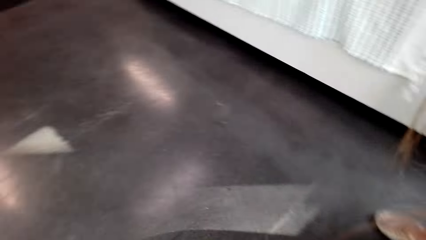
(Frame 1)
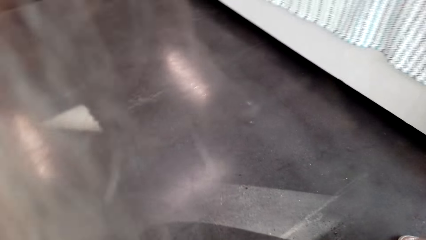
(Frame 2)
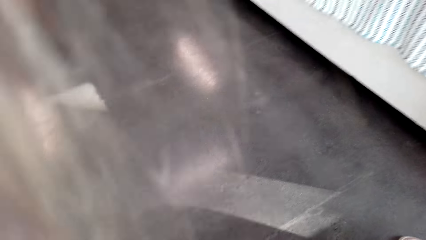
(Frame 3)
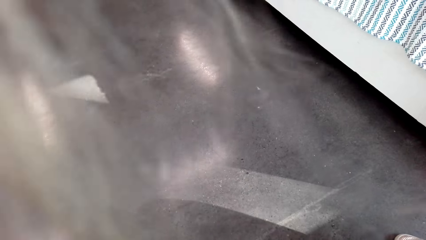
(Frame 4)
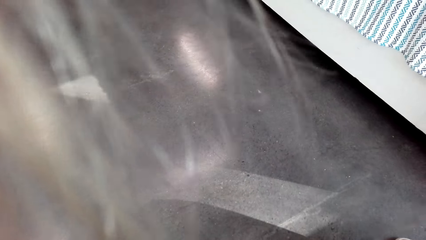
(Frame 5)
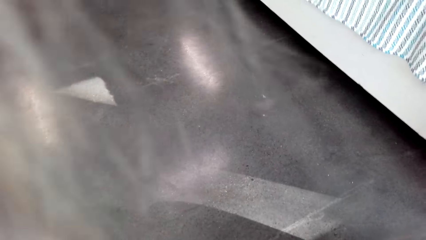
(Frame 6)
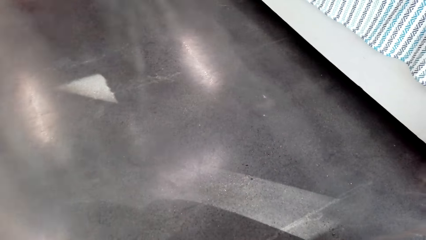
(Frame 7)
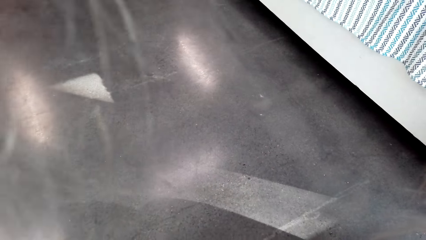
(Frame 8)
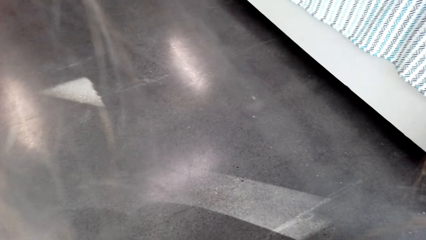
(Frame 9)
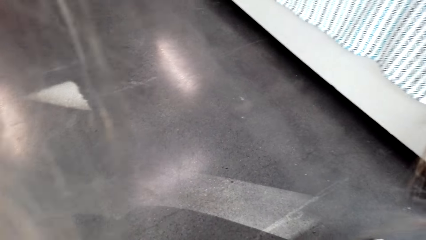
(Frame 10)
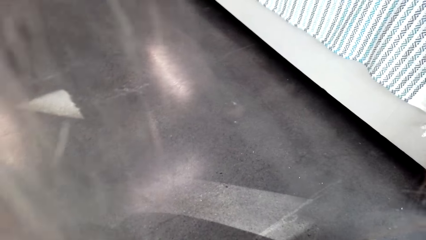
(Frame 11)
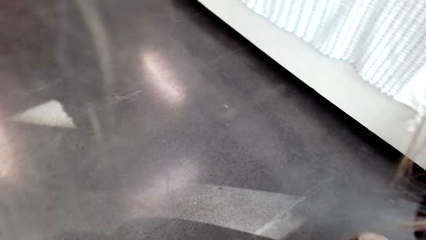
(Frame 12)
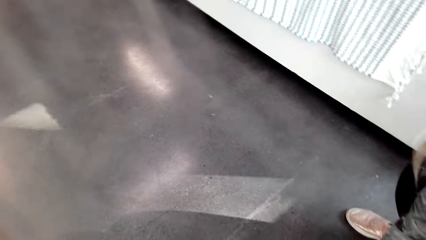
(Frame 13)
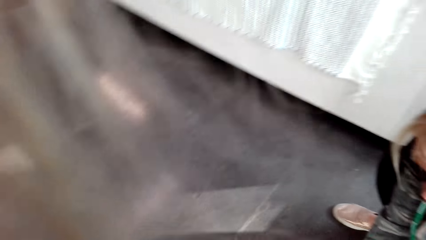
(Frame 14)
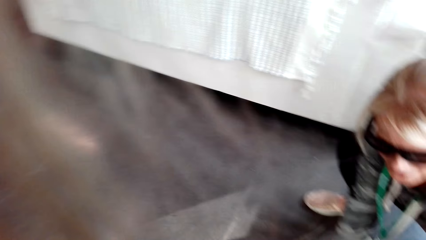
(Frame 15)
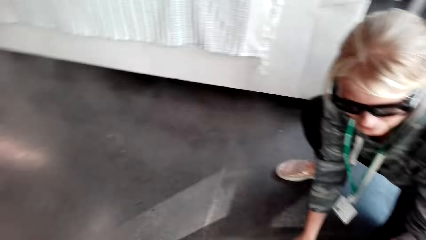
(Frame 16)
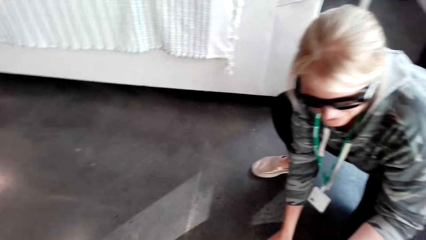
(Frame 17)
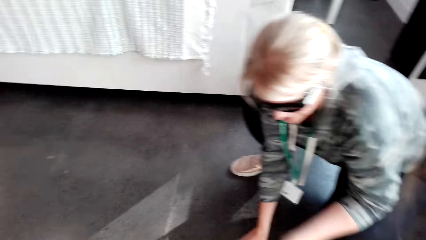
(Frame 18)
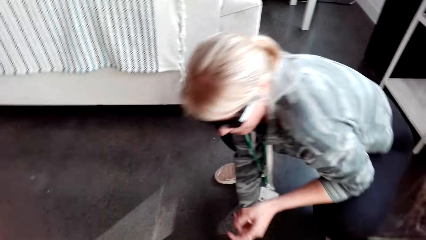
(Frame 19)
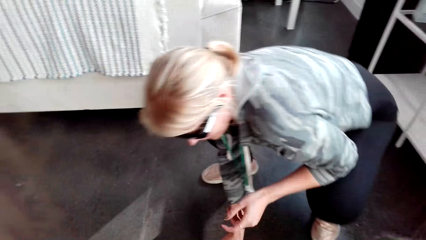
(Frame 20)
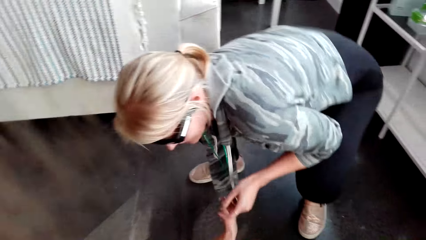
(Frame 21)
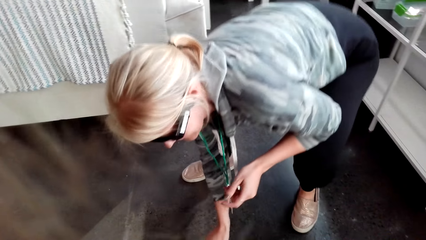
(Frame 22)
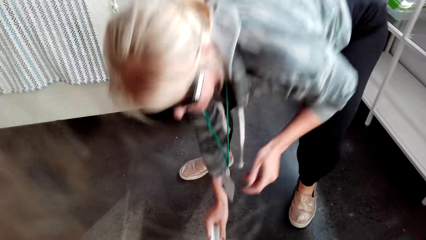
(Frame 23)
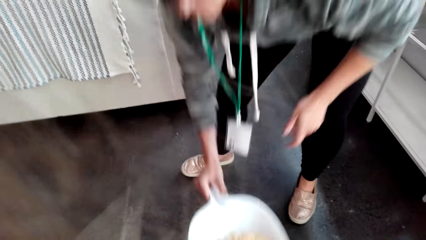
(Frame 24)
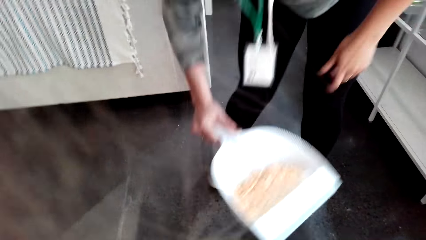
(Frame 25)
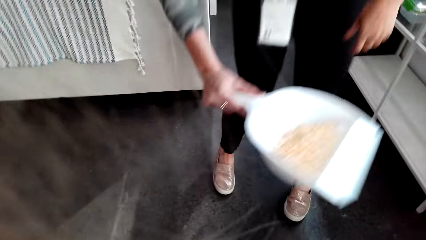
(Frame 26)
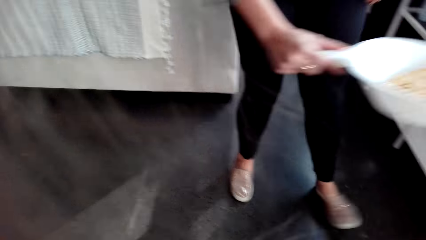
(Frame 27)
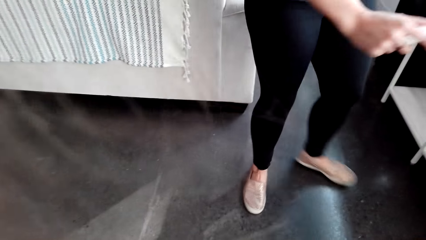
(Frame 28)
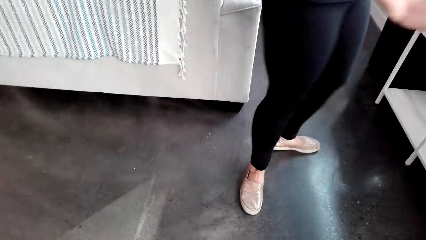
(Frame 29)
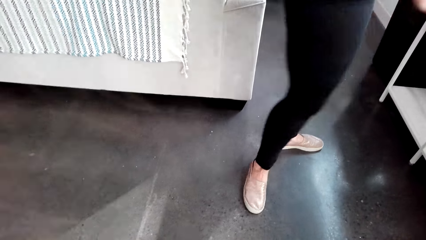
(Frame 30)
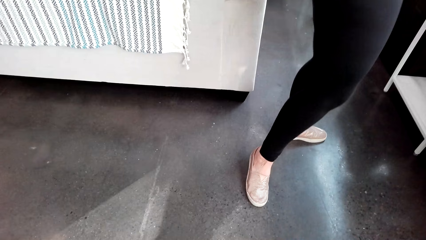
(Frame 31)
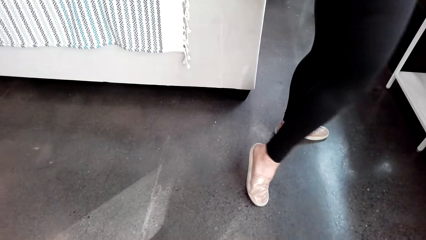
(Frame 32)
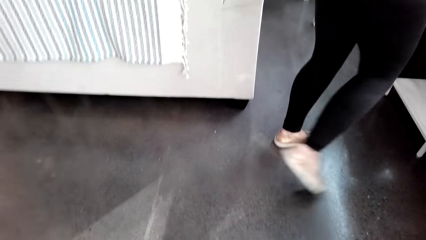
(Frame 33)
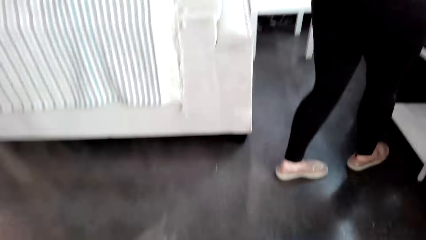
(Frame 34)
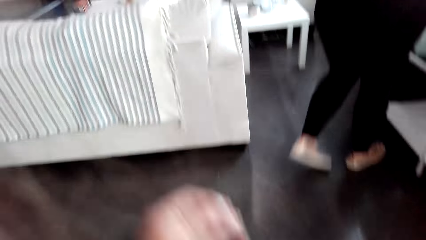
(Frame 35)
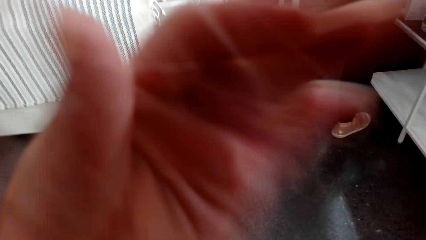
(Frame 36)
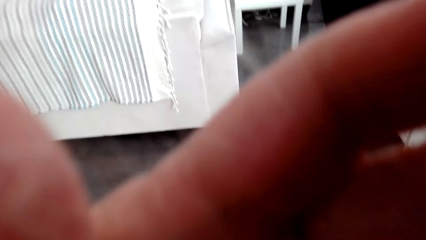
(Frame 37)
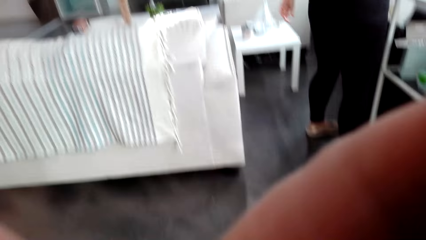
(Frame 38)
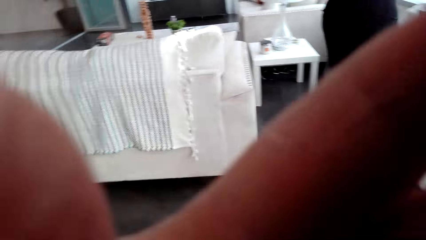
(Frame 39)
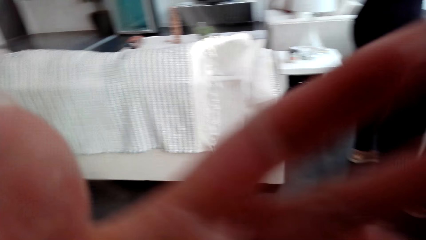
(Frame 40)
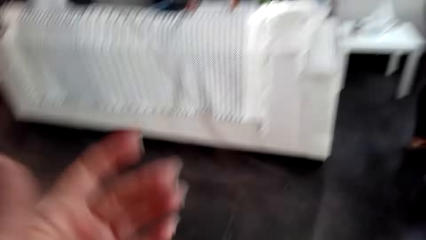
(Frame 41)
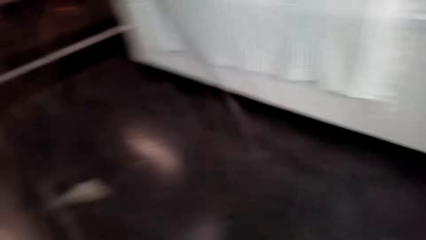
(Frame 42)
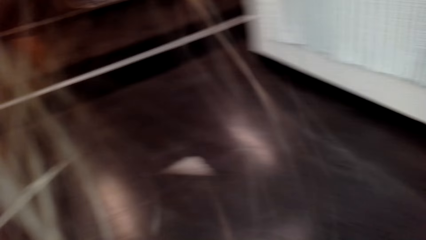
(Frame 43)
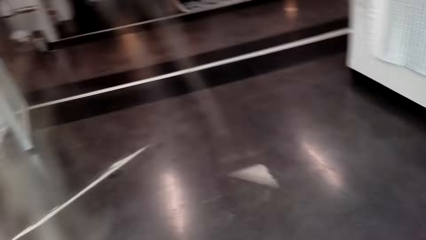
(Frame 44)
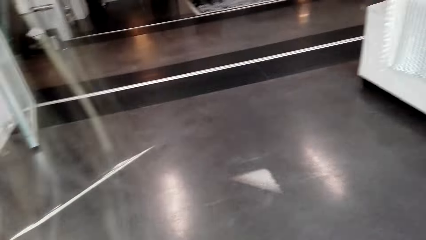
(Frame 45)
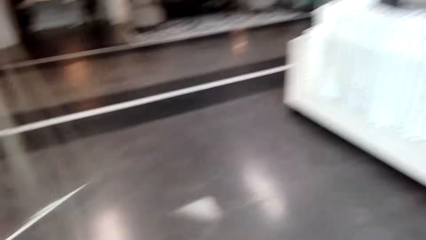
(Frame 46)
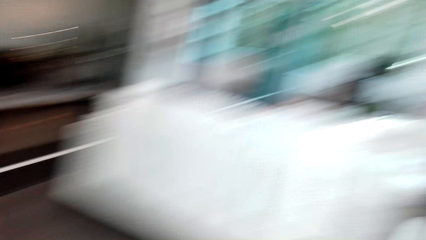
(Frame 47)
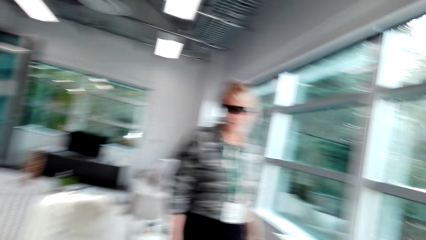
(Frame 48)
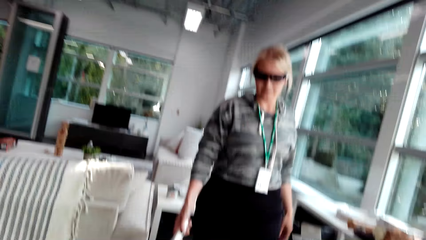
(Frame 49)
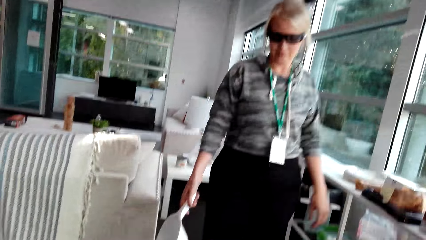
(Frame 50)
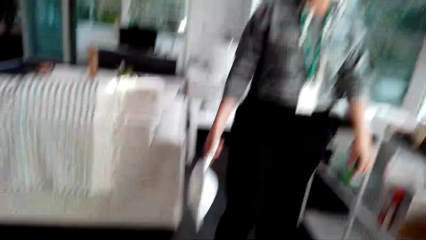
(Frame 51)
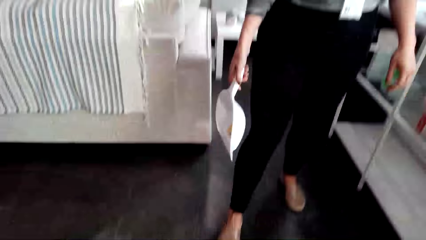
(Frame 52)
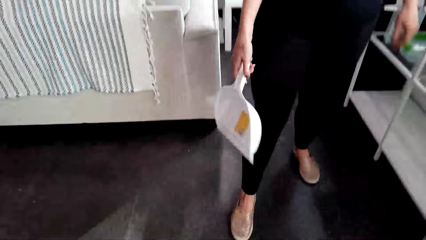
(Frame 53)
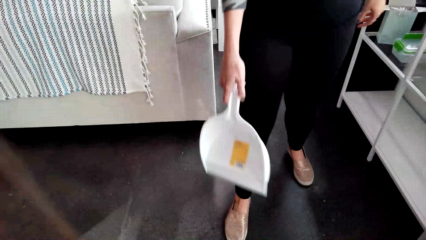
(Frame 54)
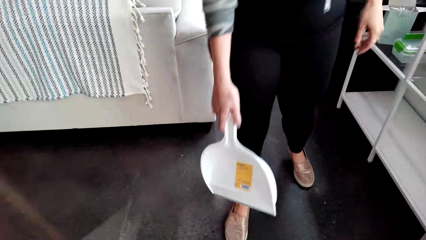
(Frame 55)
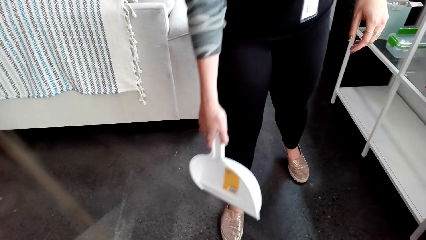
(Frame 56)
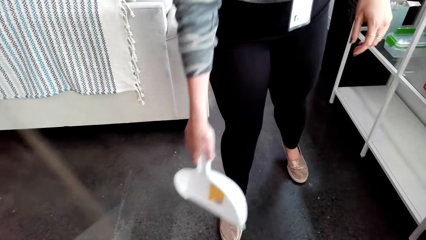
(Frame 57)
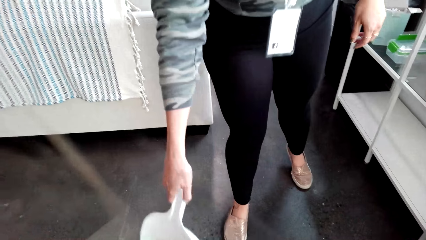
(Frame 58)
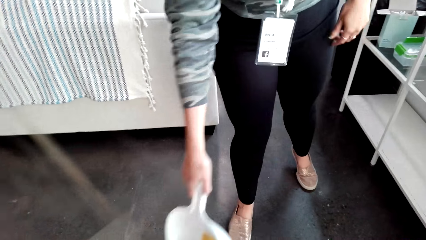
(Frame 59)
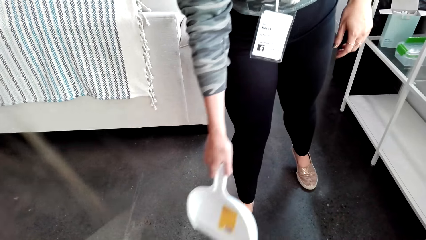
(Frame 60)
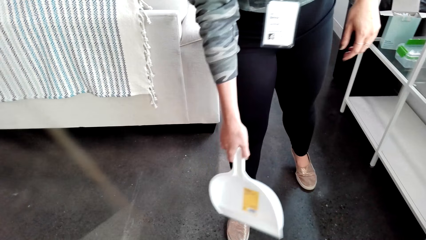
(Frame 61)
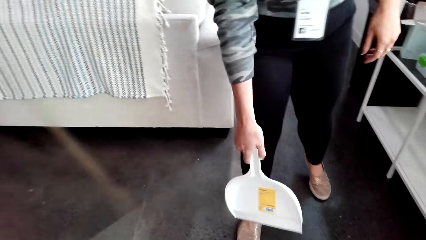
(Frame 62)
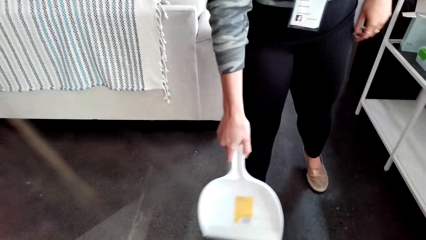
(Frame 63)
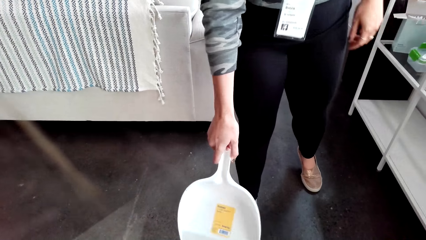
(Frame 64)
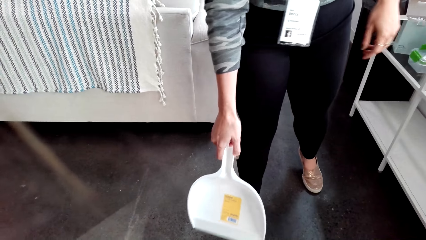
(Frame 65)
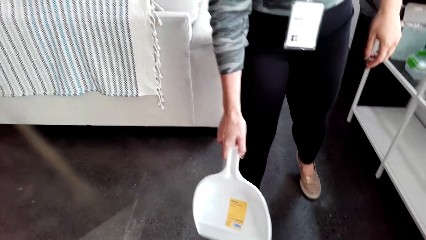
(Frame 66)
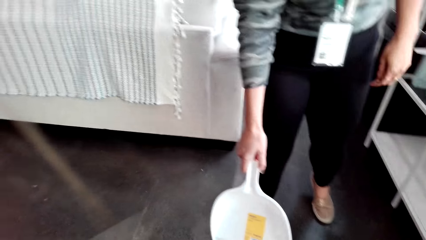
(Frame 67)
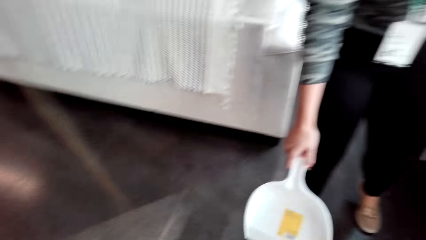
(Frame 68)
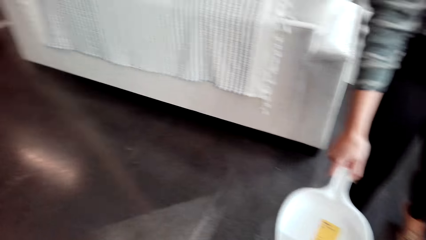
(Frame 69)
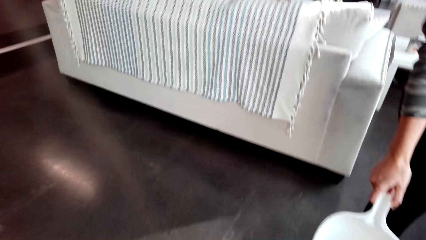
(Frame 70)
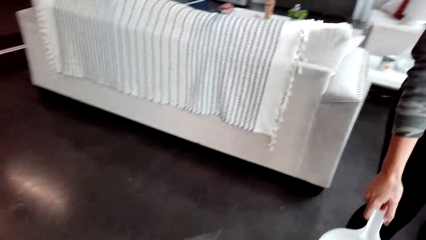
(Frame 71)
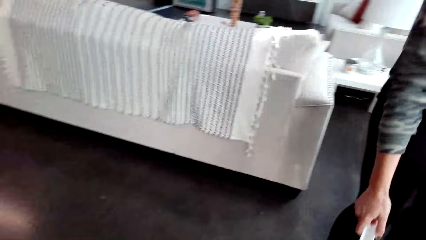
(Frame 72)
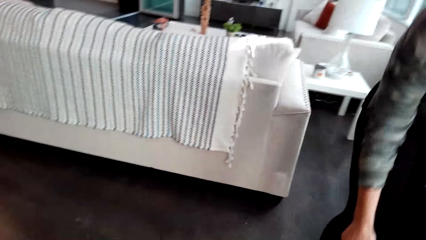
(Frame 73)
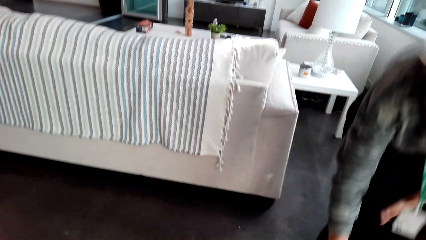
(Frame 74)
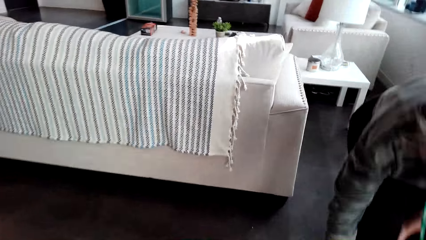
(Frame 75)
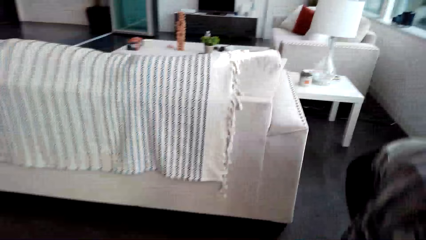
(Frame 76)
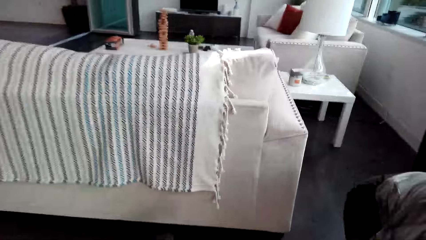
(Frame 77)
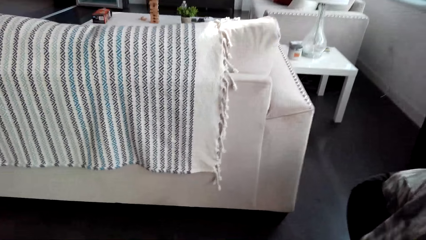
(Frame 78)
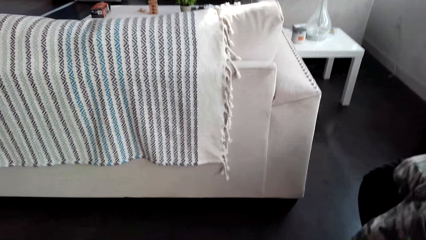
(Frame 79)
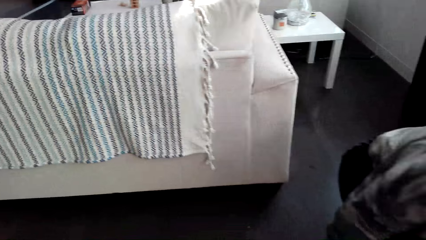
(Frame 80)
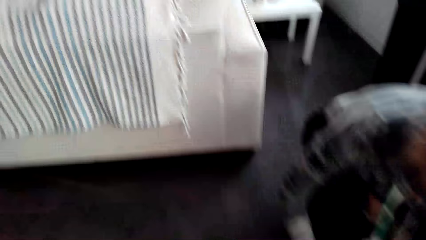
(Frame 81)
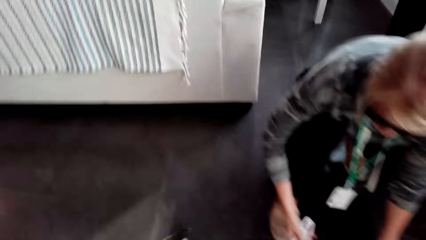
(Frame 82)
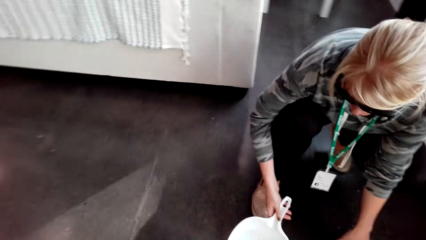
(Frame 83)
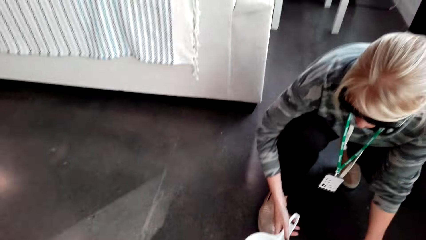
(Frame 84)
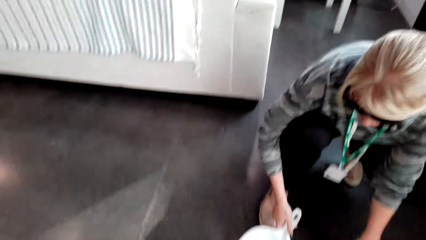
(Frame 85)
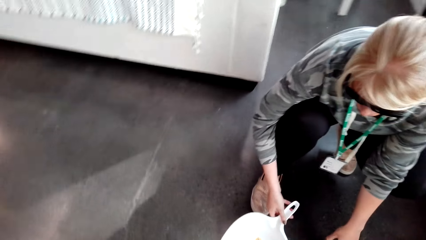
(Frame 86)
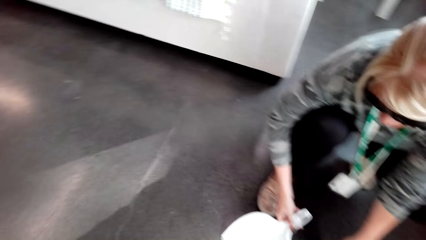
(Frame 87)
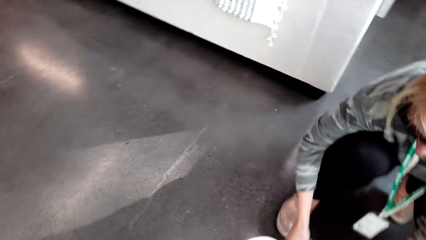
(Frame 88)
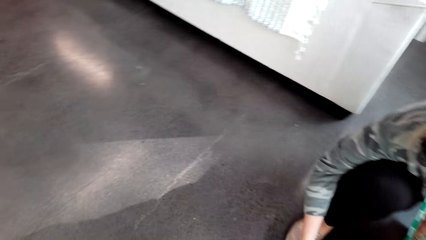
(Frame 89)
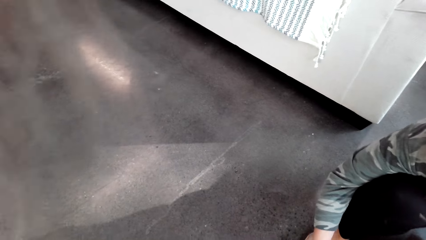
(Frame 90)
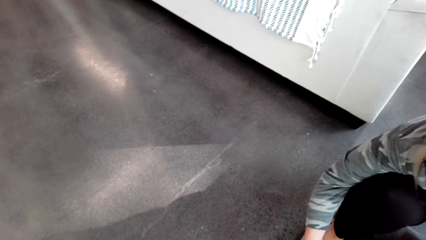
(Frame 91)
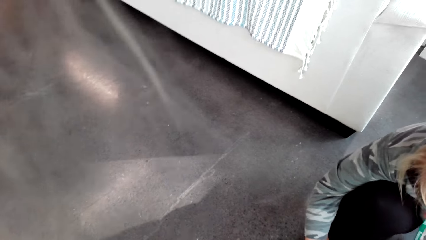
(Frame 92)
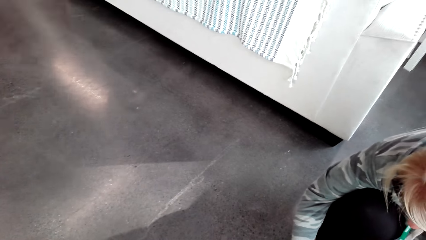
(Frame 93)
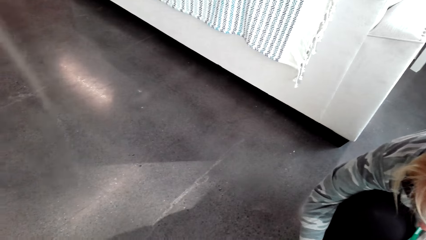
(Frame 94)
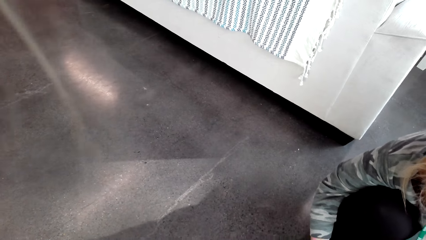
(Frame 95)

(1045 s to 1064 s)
A lady stands holding a dust pan. The lady walks around. The camera wearer looks around. The lady squats. The lady puts the dust collector on the floor. The camera wearer looks around.
